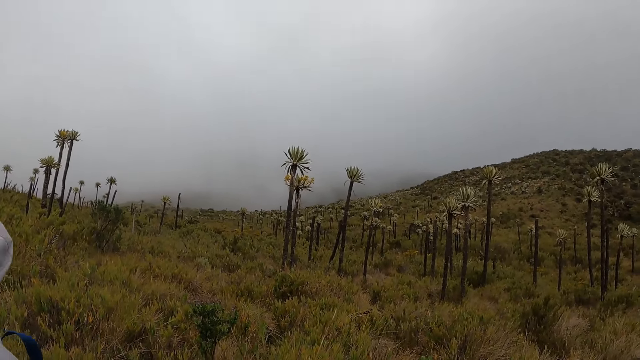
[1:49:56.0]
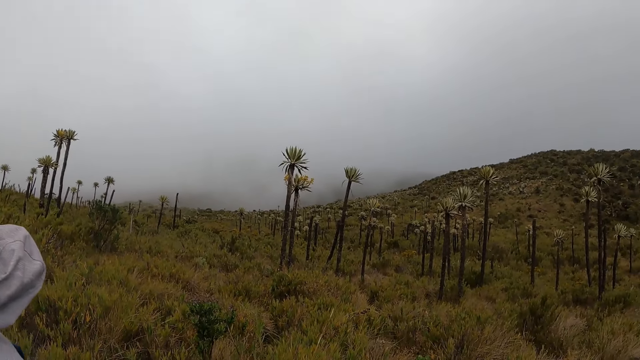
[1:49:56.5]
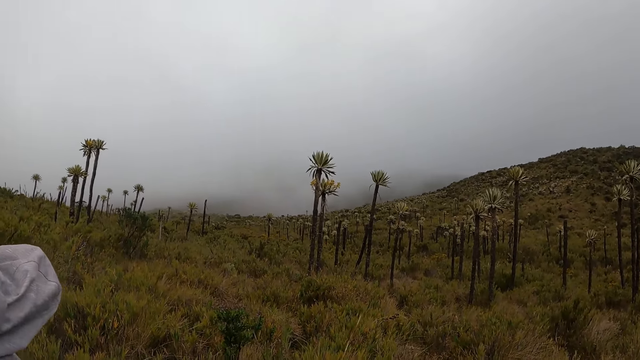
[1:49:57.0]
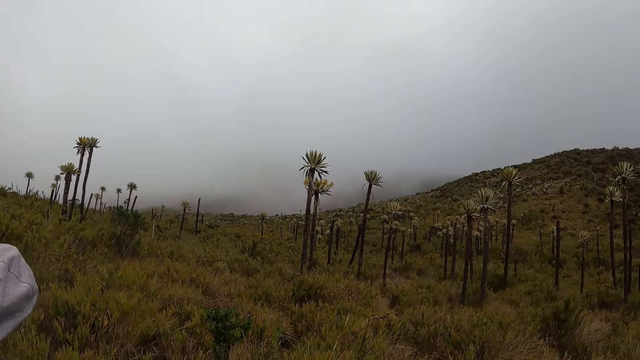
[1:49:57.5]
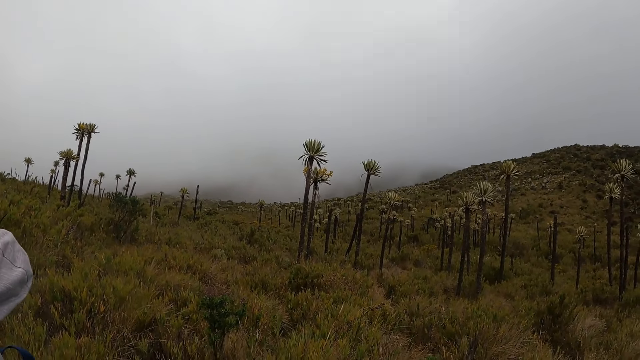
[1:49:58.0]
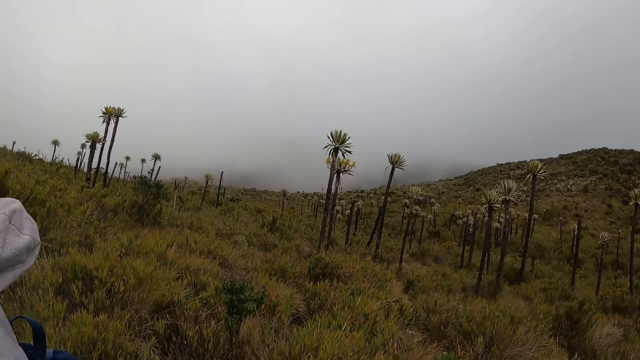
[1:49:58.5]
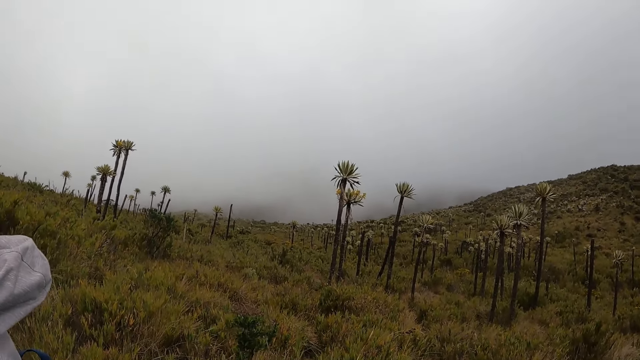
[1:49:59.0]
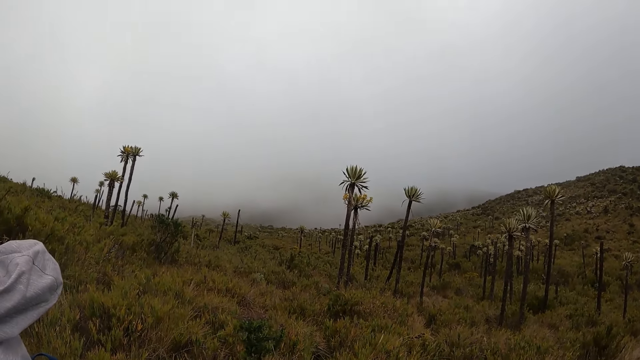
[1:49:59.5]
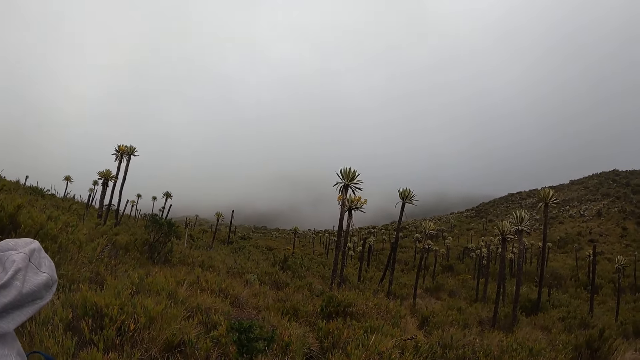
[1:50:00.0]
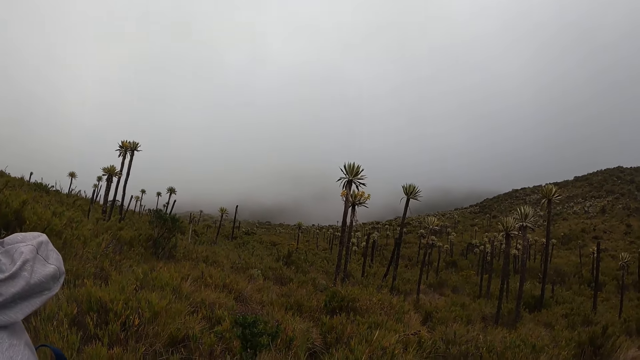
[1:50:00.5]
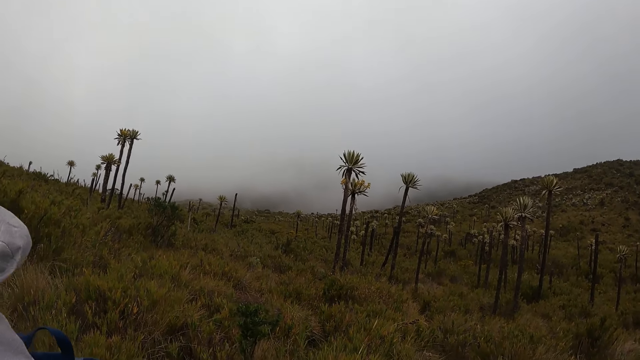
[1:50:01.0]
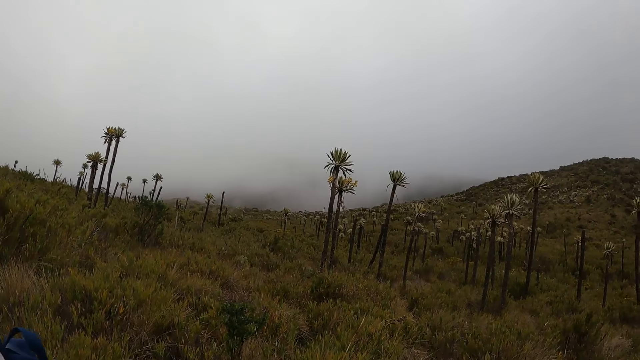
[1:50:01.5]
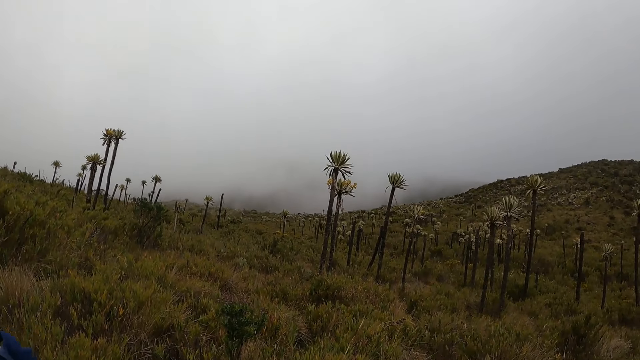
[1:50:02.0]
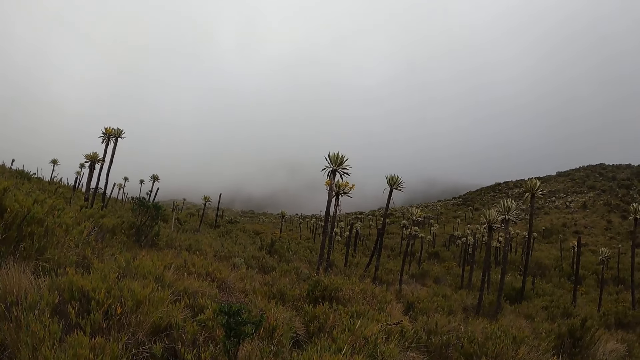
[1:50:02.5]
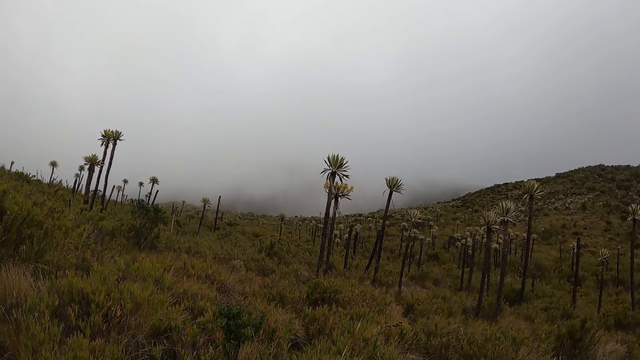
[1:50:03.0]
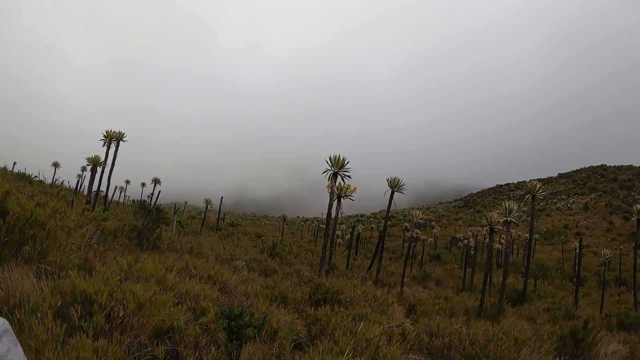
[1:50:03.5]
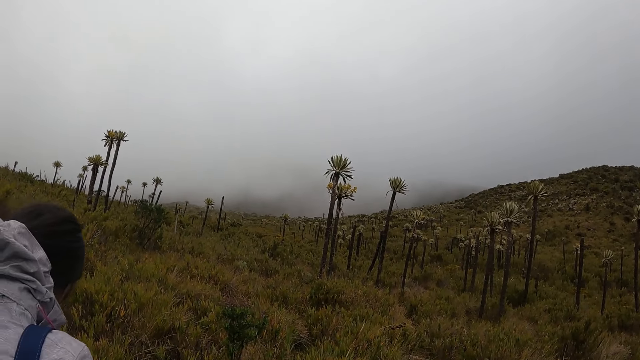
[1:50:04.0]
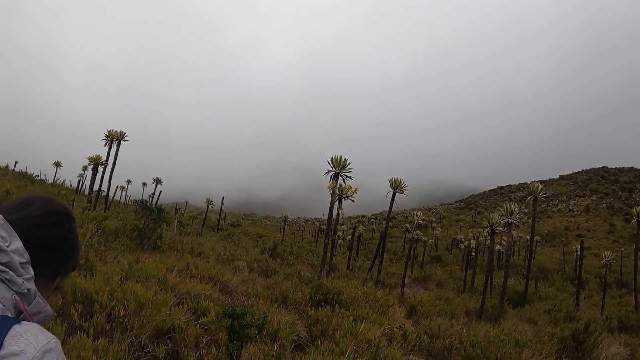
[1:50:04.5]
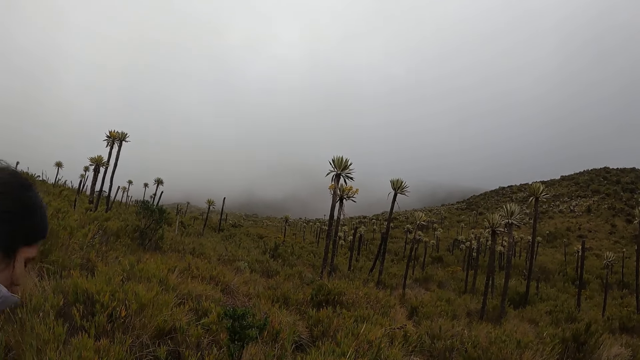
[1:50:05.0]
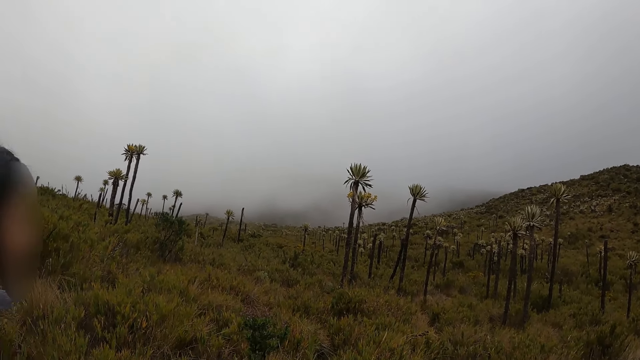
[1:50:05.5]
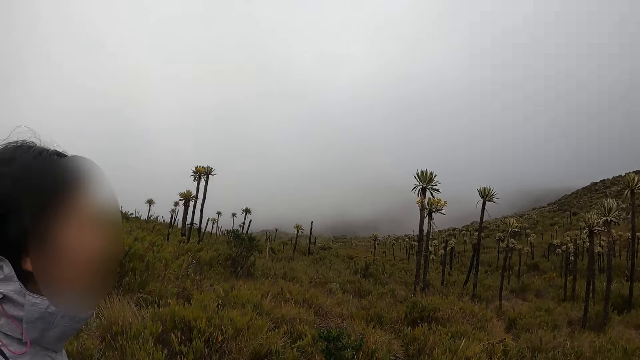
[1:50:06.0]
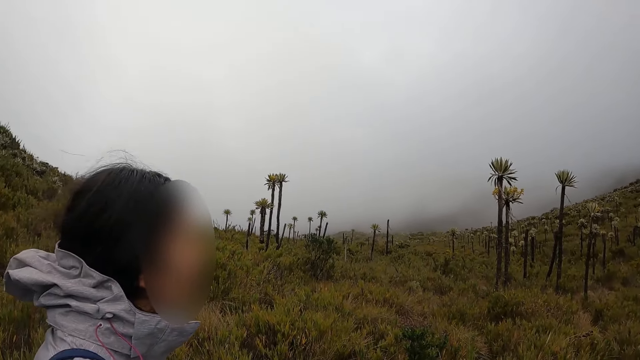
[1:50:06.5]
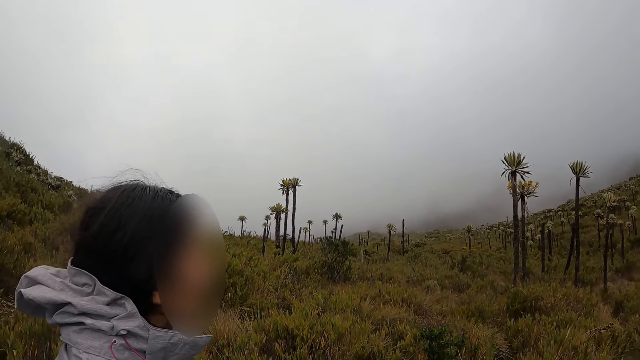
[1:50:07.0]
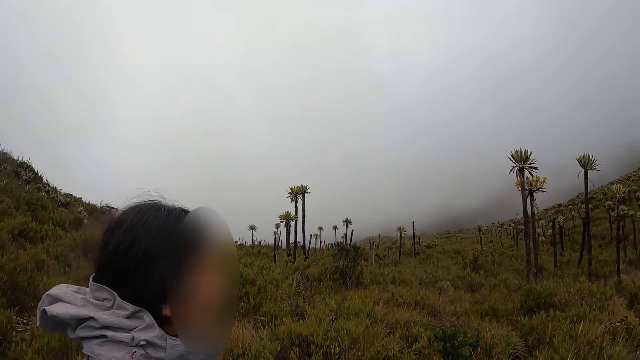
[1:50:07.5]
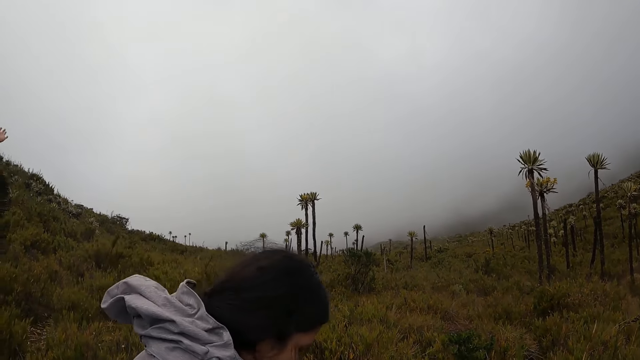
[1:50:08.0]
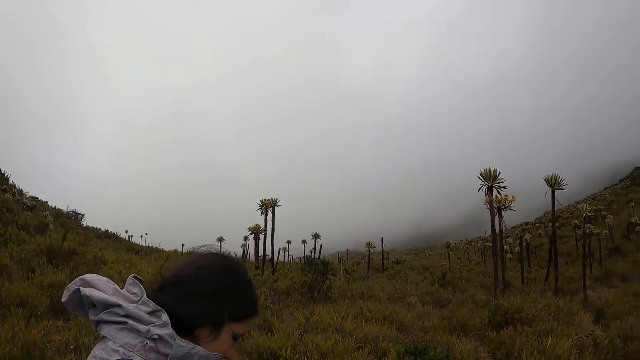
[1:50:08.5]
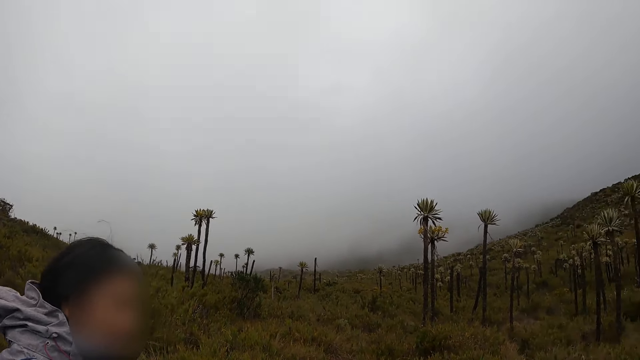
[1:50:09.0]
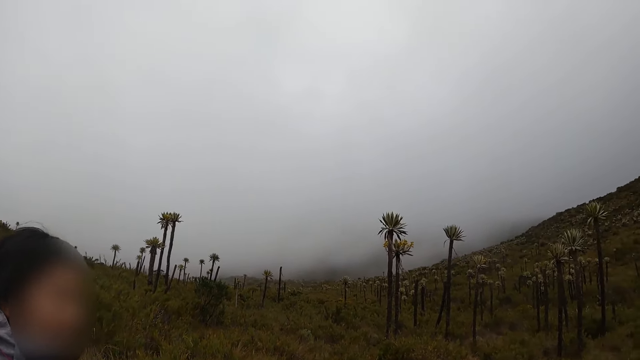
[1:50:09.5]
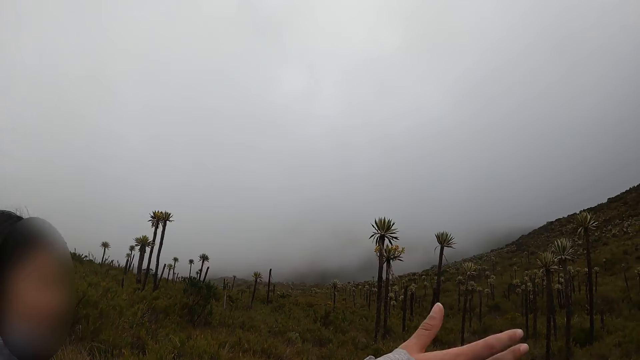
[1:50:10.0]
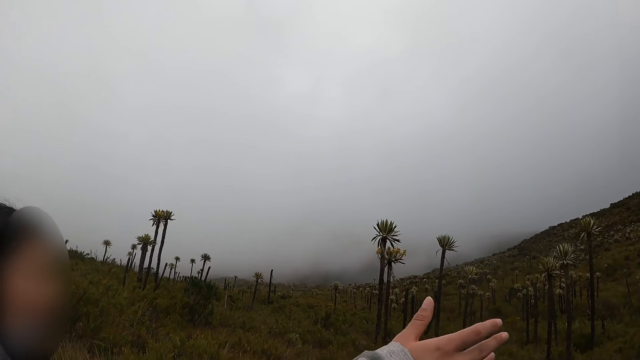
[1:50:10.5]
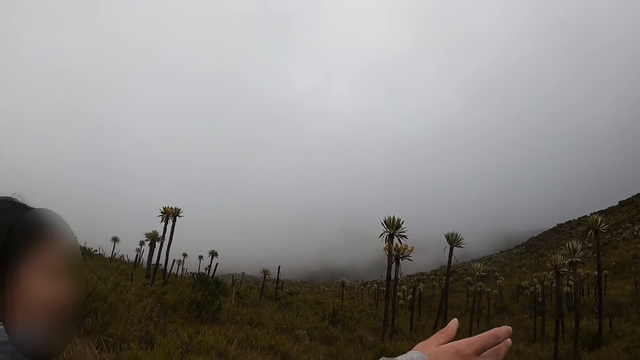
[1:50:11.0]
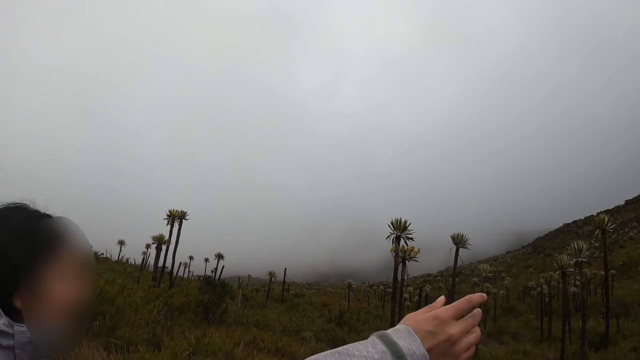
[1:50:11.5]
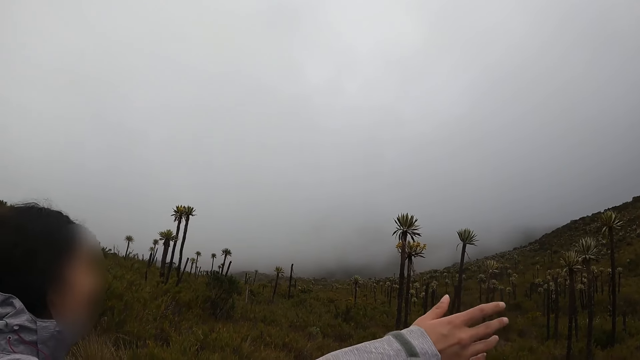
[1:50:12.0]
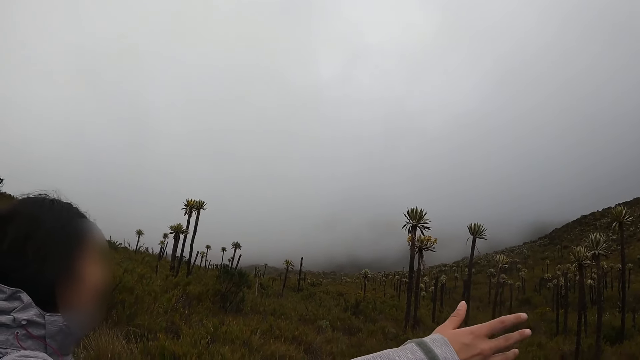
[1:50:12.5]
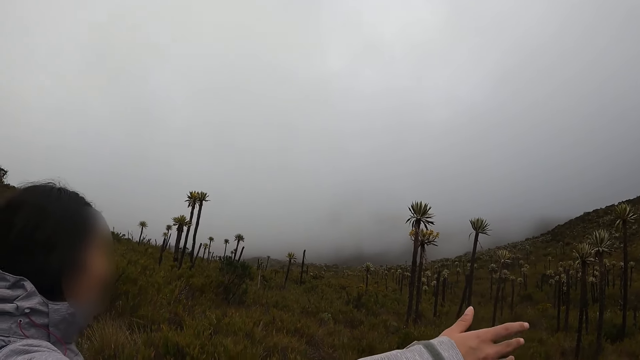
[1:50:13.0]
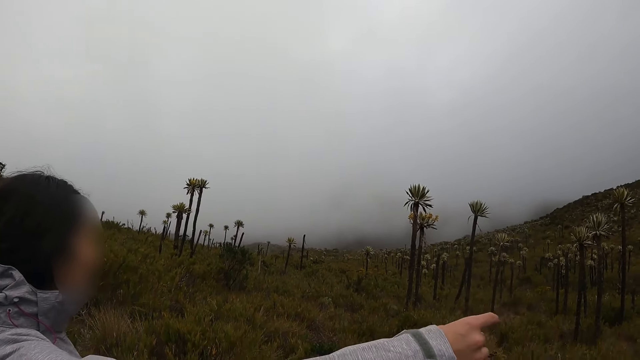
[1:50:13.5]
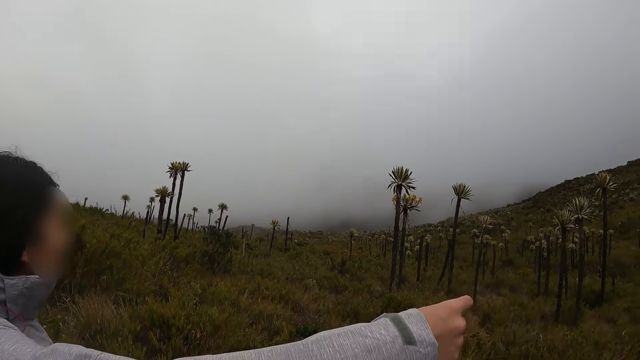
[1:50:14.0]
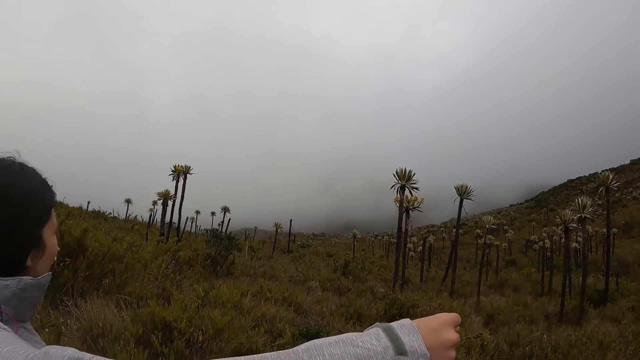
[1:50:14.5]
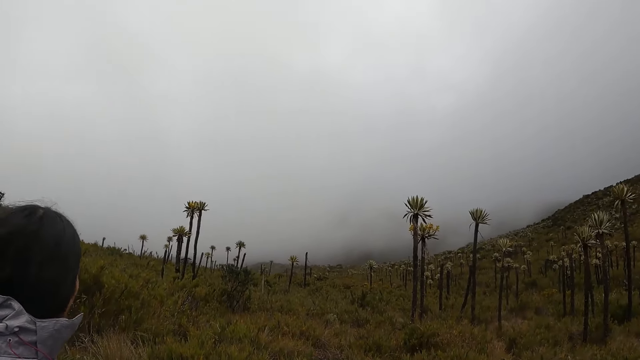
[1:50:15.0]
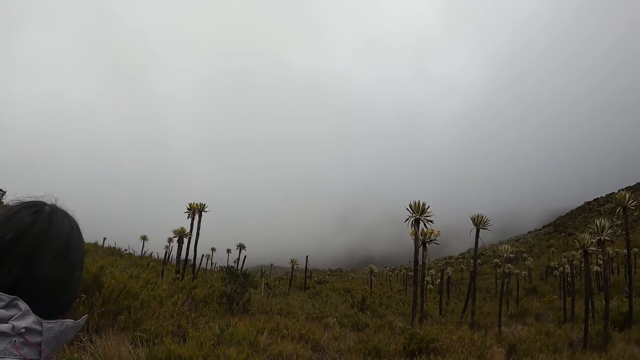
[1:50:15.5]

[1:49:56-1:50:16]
The woman gestures with her right hand.
